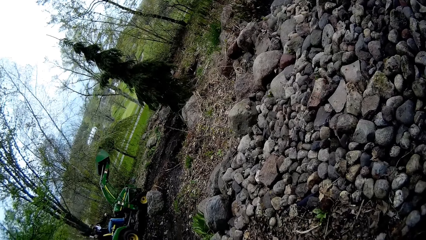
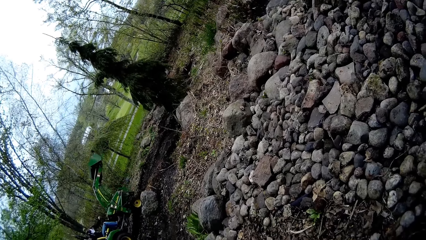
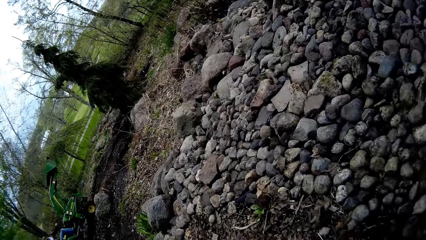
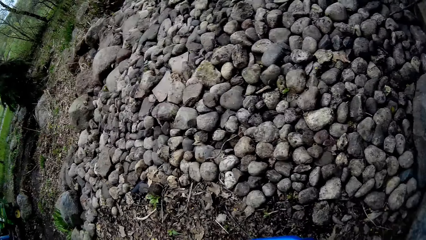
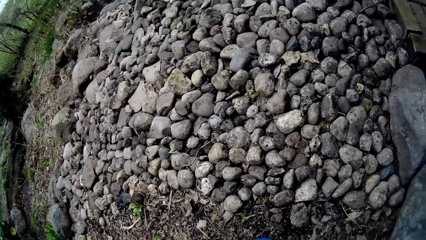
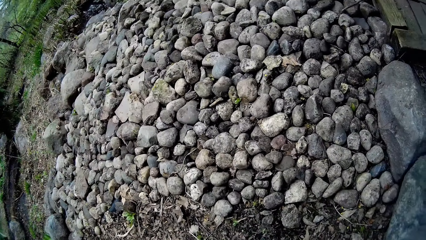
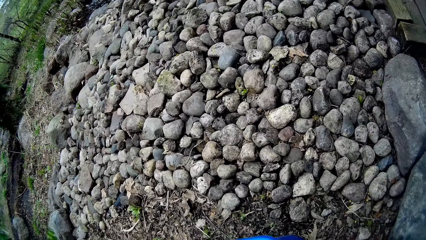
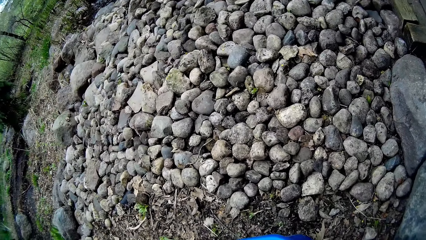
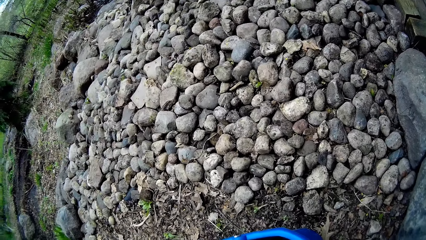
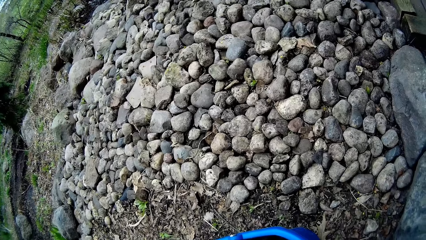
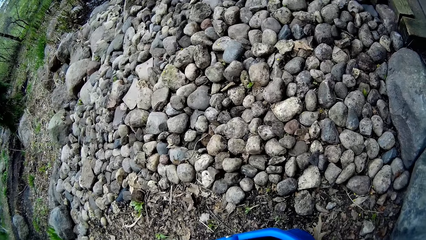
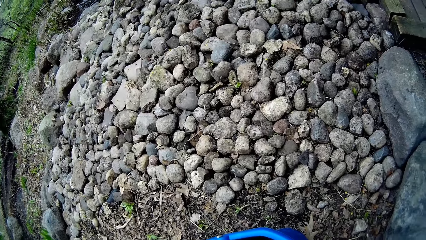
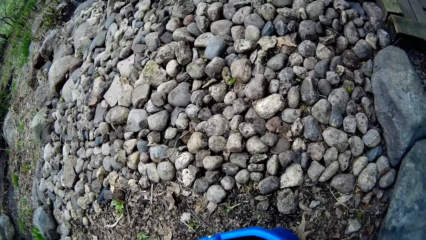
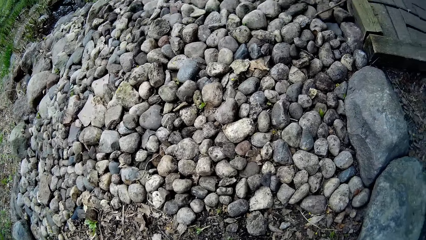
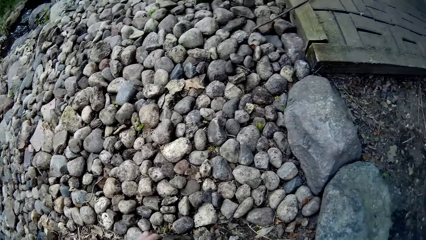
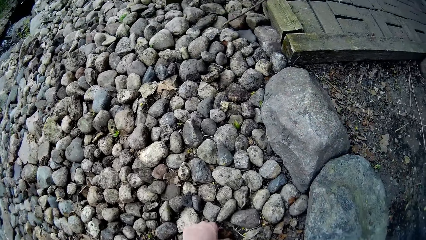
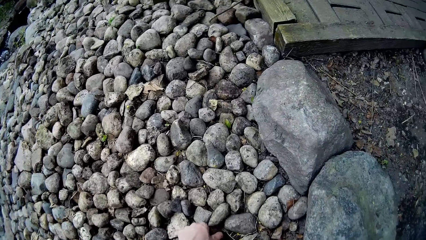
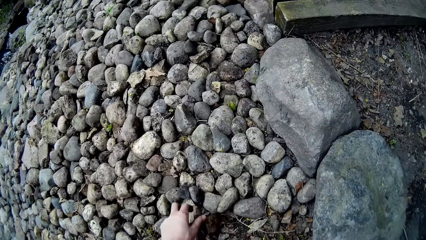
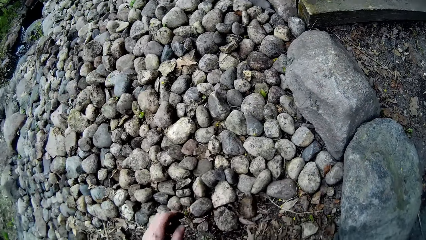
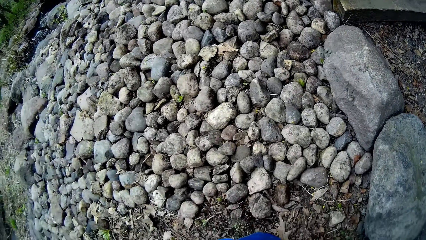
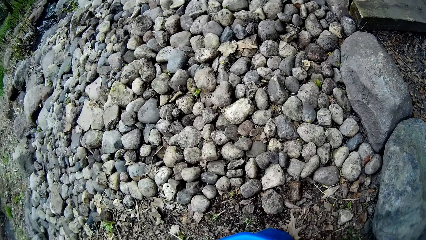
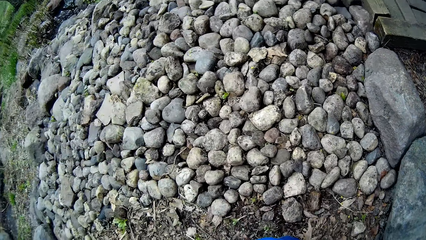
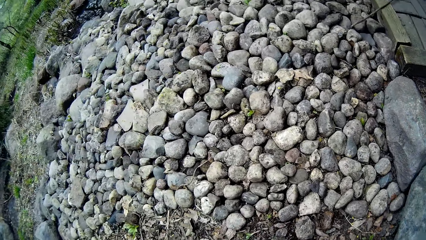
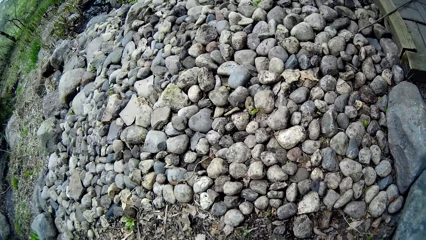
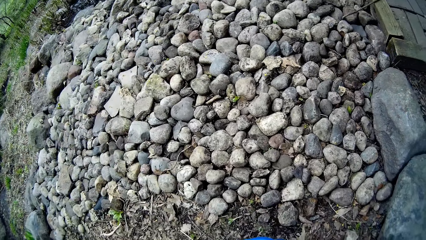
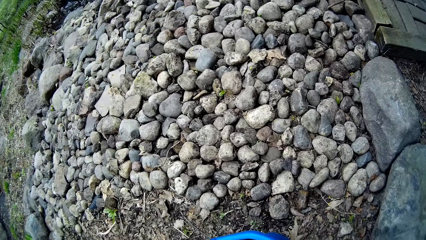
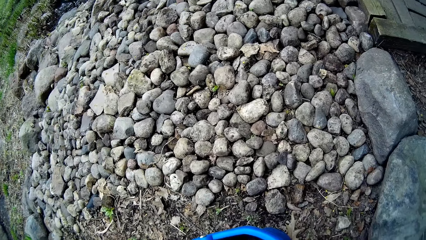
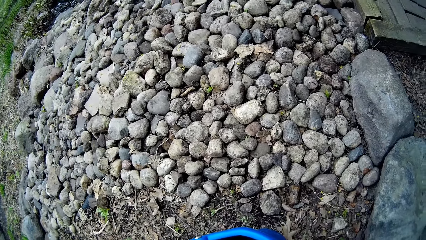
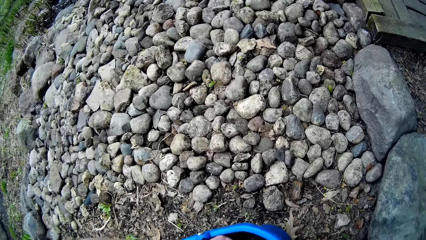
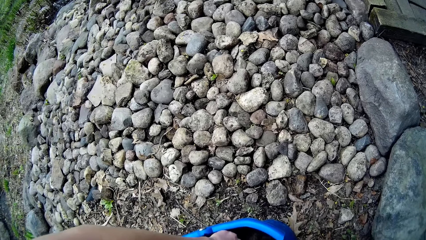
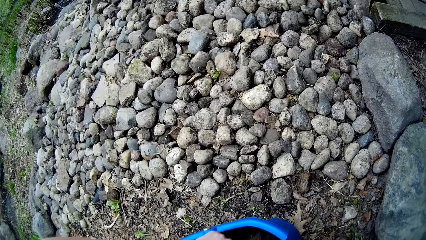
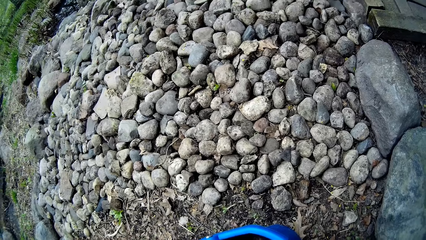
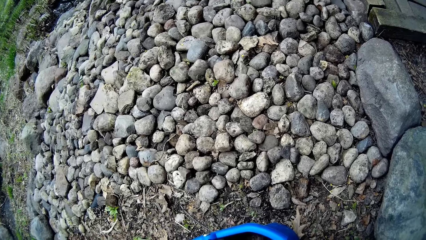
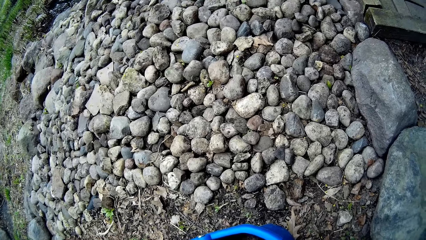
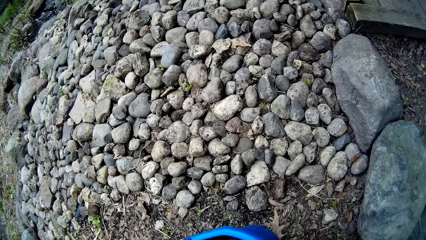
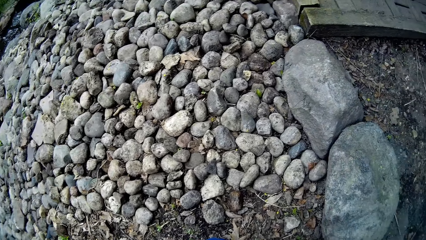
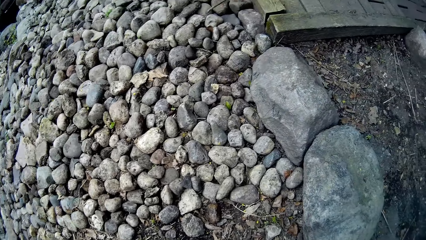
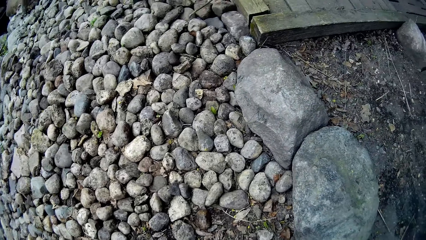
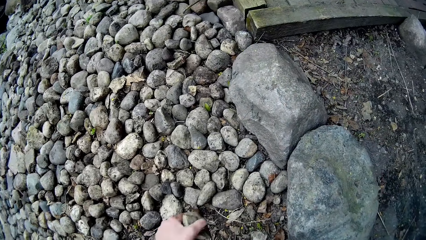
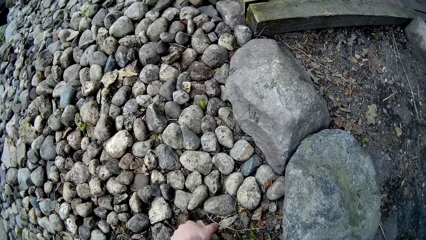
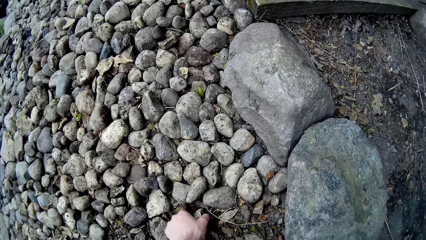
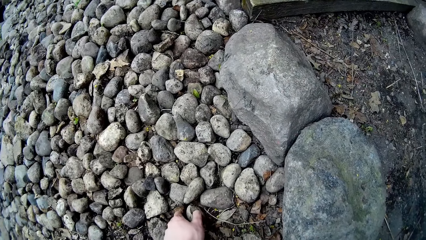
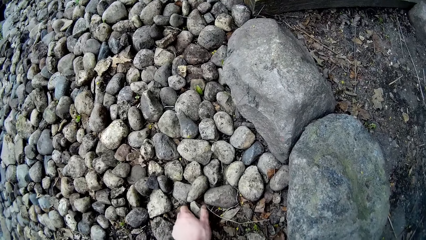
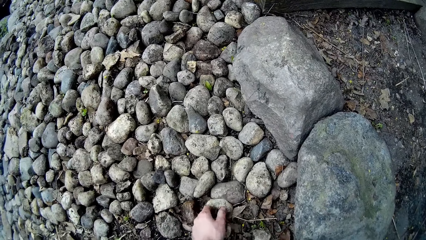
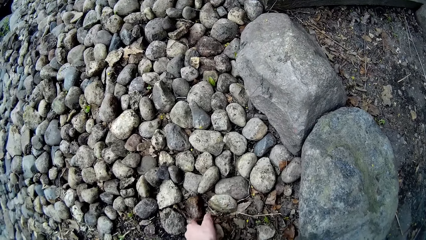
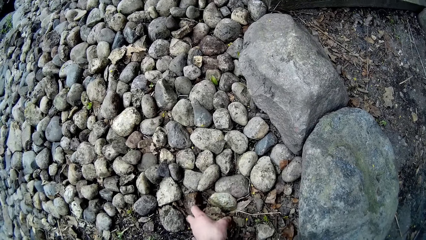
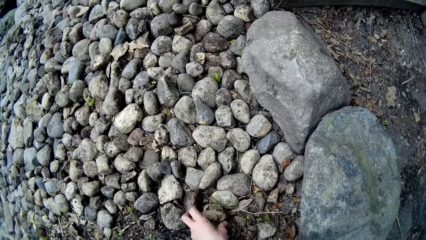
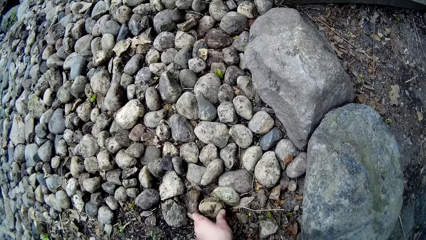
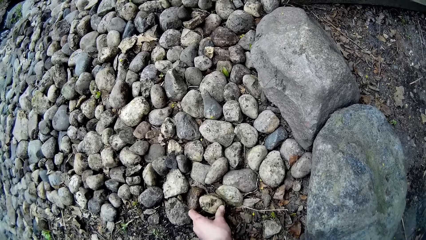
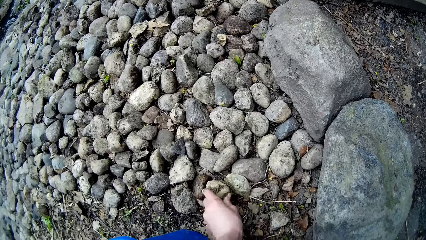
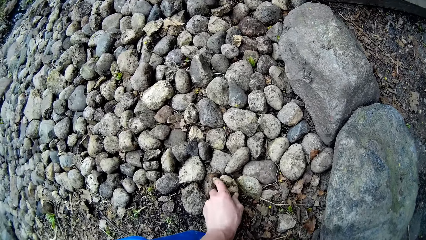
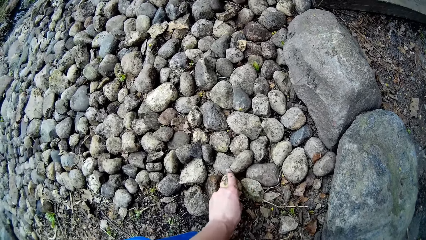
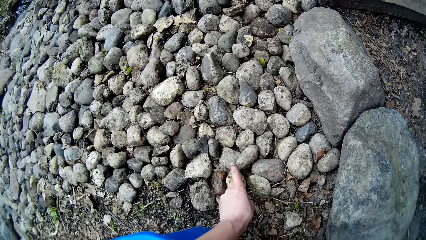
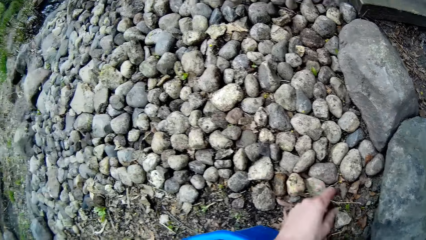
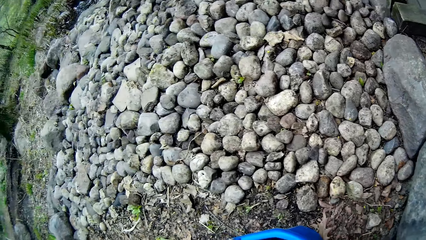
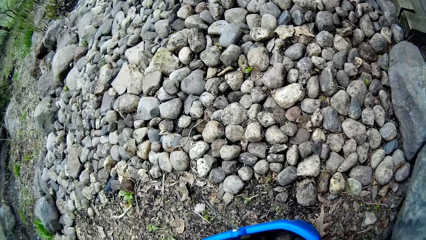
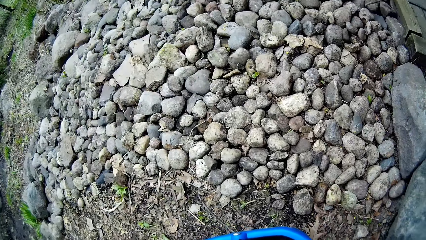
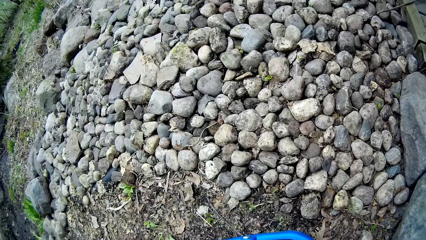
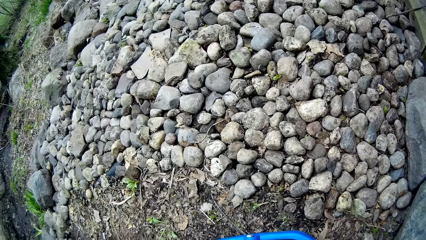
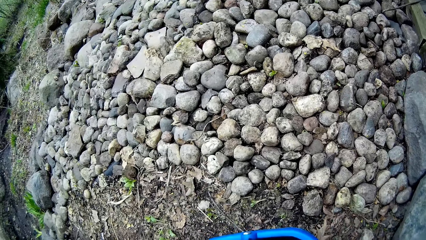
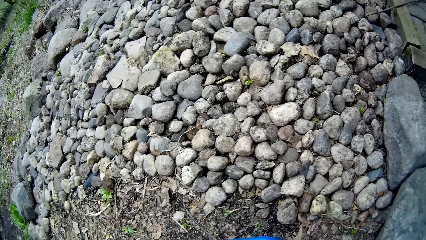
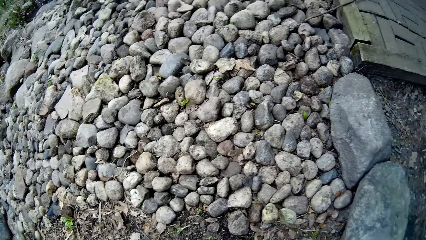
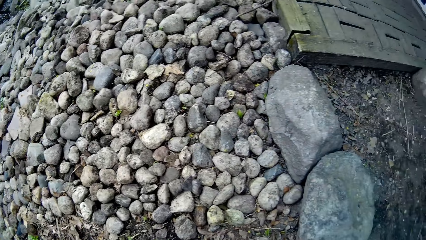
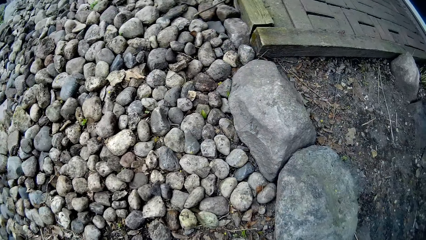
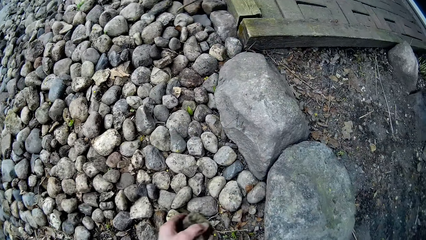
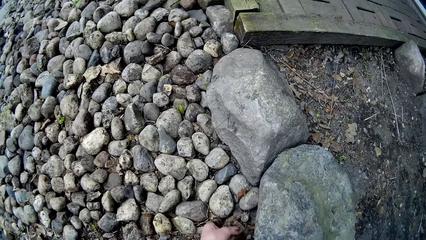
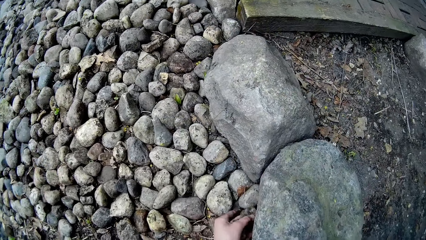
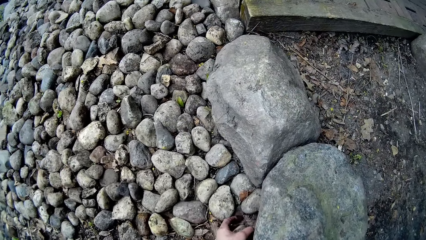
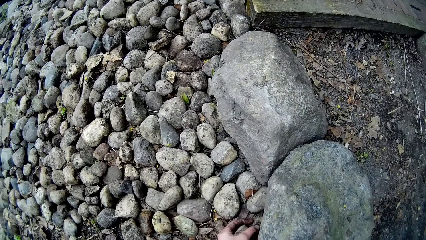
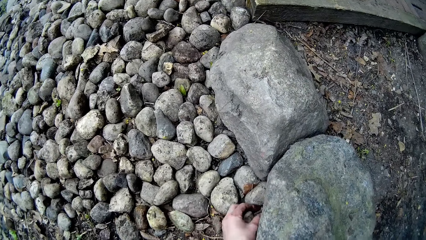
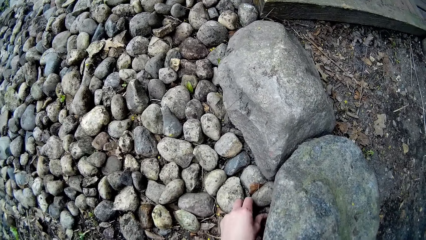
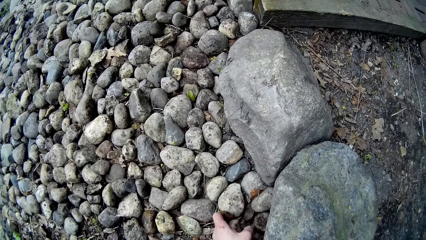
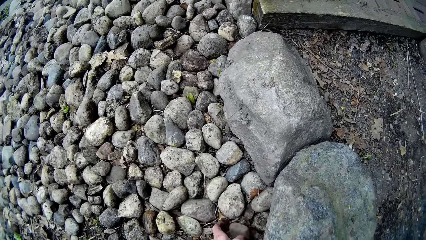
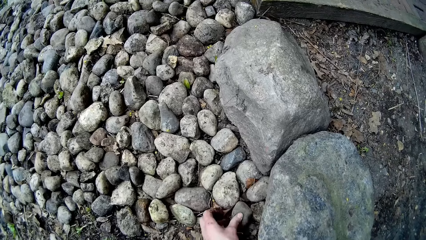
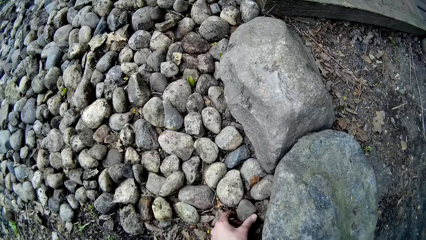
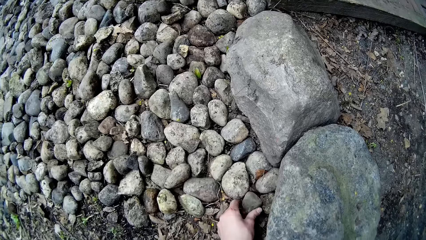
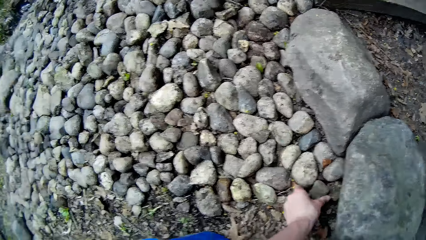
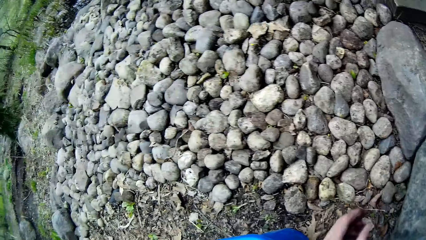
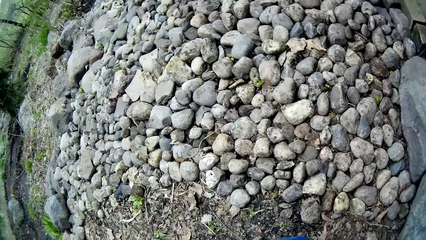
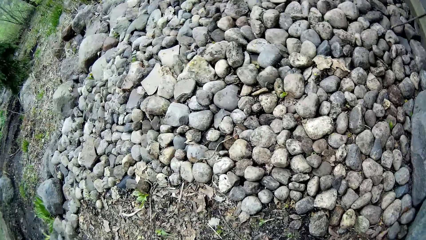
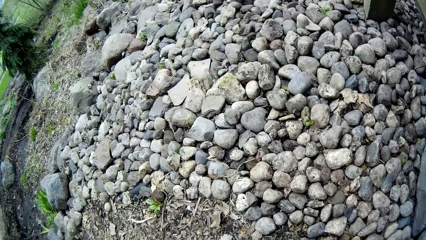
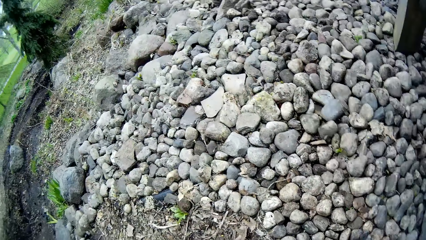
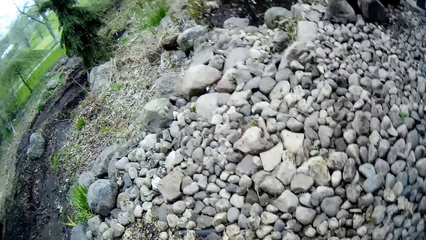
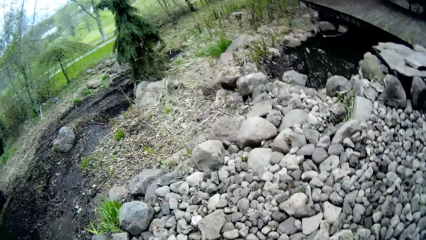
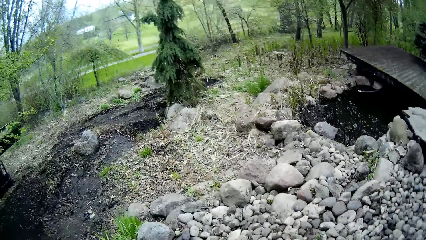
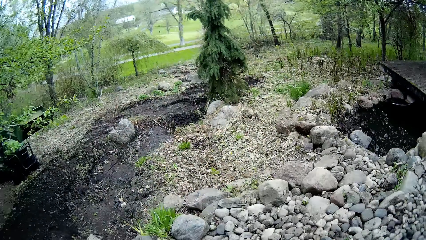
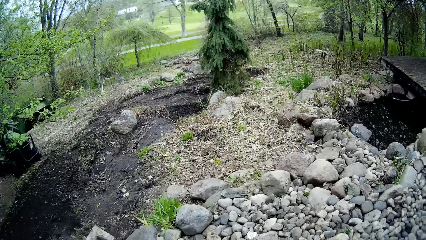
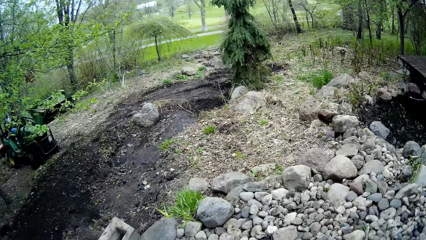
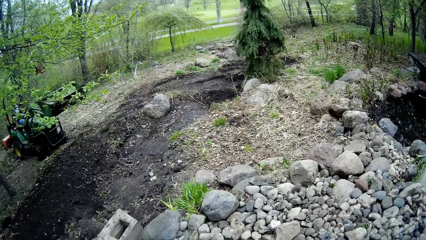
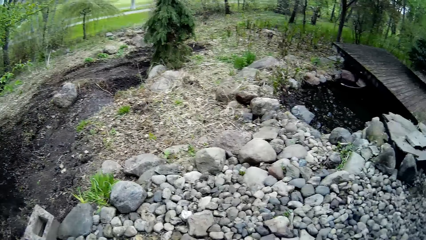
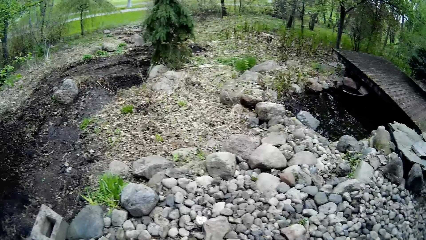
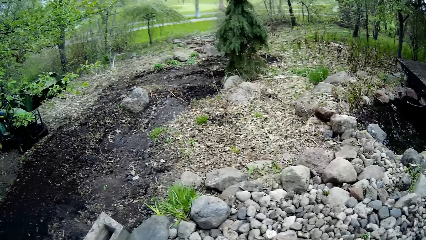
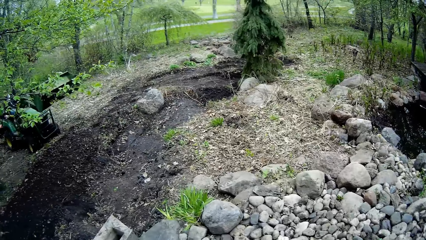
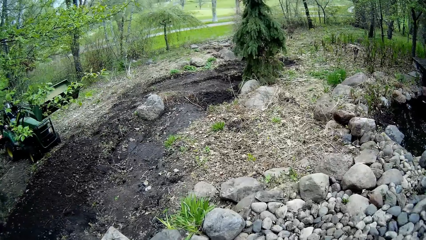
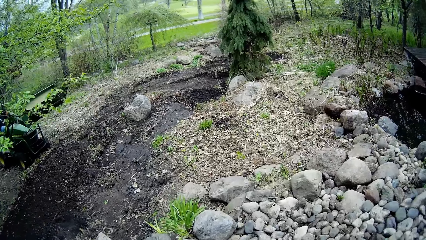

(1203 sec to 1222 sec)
The camera wearer looks around. She arranges a stone on the ground in the compound with her left hand. She turns around, looks around, and does something. She looks around. She moves the stone. She arranges stones on the ground in the compound with her left hand. She arranges a stone in the compound. She looks around. She arranges a stone in the compound. She does so again. She looks around, turns around, and looks around.
